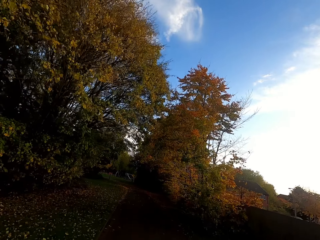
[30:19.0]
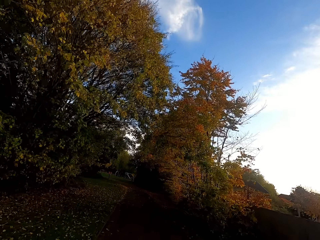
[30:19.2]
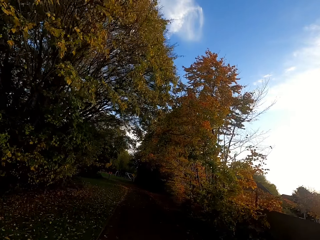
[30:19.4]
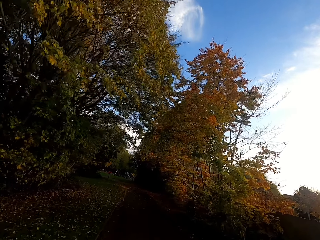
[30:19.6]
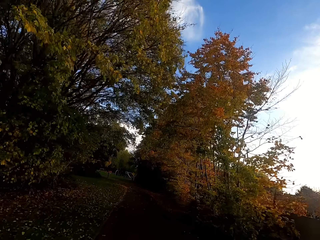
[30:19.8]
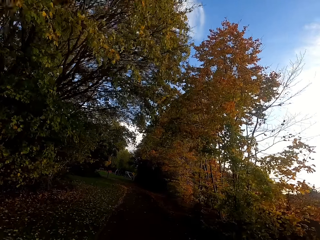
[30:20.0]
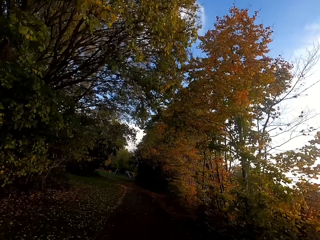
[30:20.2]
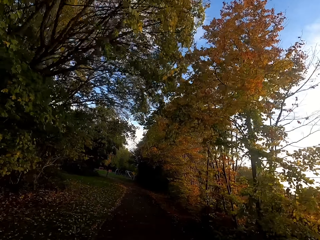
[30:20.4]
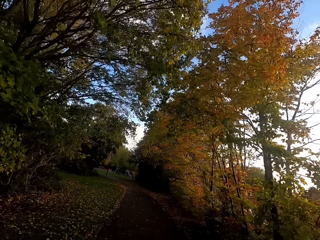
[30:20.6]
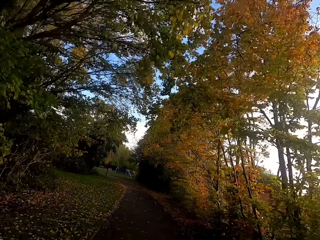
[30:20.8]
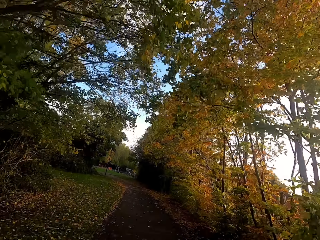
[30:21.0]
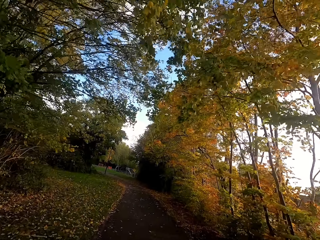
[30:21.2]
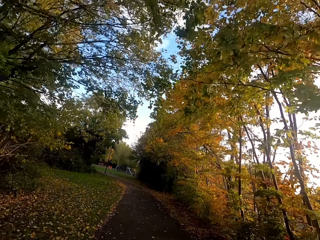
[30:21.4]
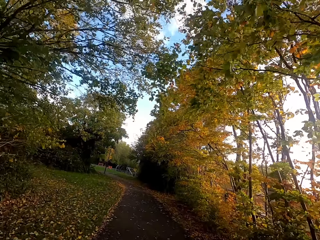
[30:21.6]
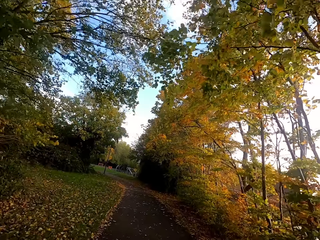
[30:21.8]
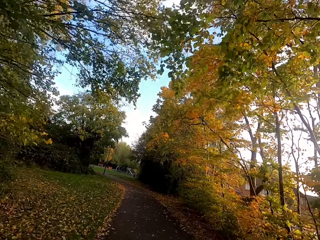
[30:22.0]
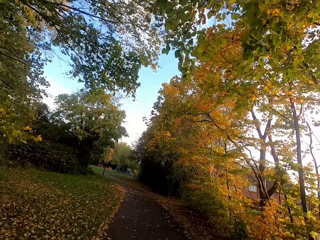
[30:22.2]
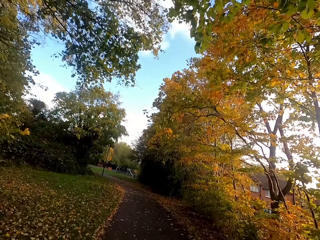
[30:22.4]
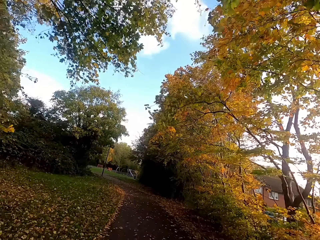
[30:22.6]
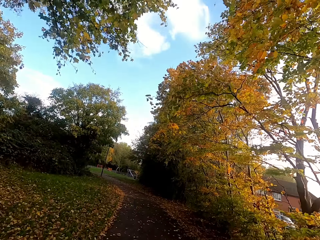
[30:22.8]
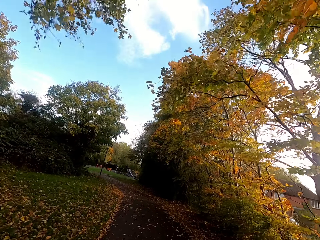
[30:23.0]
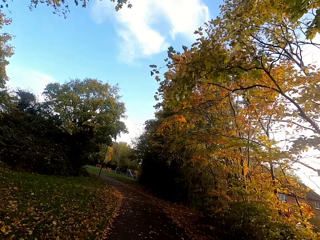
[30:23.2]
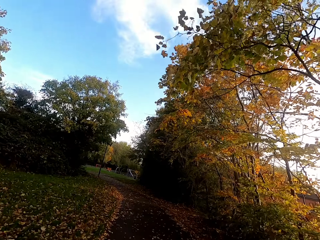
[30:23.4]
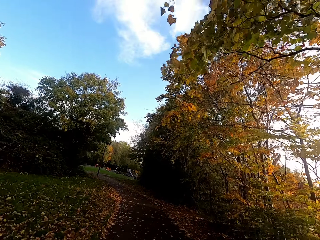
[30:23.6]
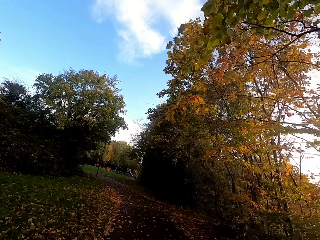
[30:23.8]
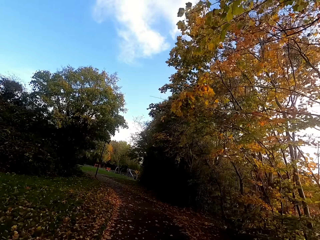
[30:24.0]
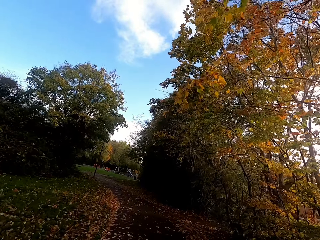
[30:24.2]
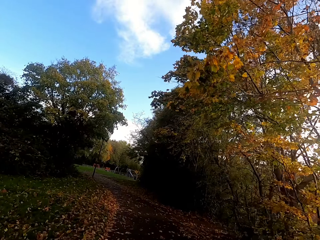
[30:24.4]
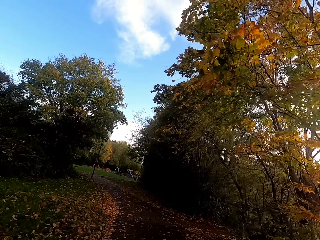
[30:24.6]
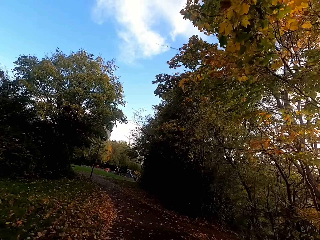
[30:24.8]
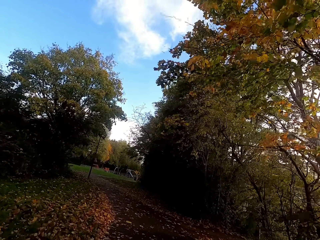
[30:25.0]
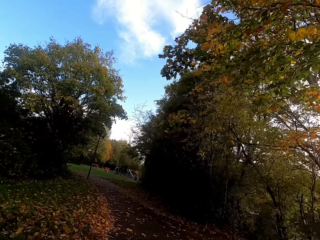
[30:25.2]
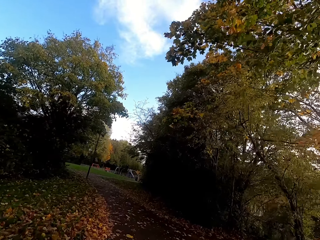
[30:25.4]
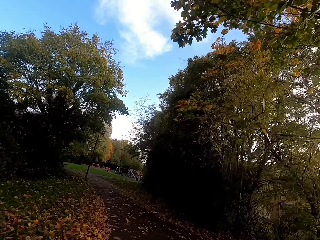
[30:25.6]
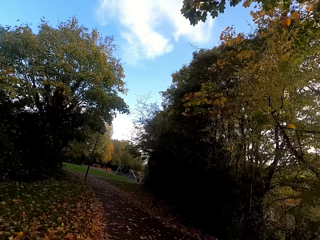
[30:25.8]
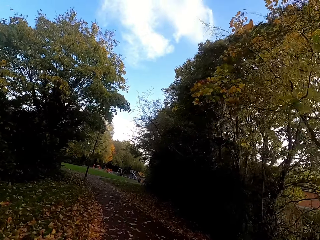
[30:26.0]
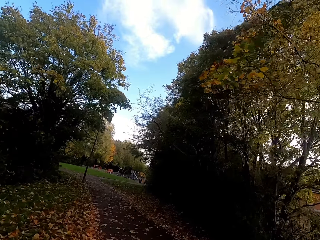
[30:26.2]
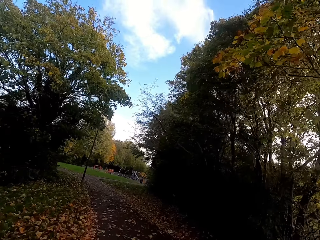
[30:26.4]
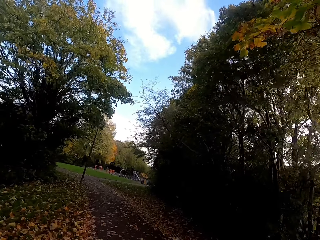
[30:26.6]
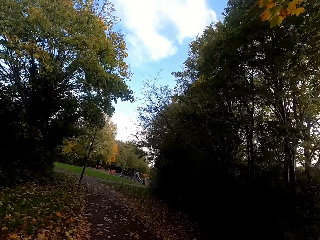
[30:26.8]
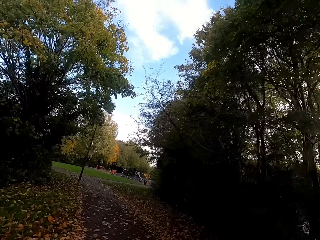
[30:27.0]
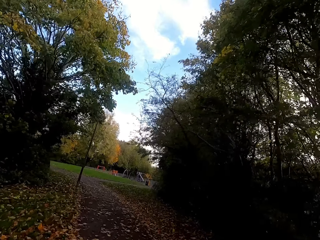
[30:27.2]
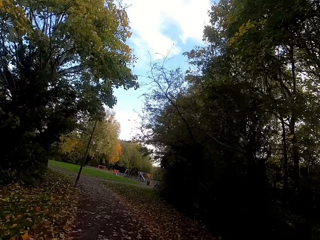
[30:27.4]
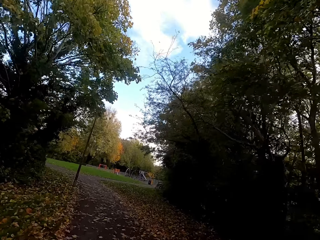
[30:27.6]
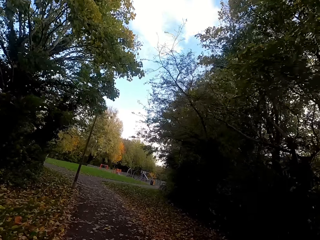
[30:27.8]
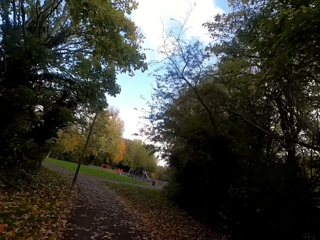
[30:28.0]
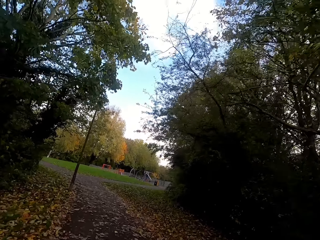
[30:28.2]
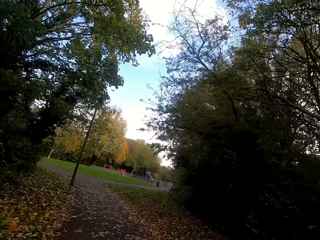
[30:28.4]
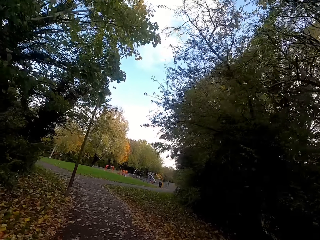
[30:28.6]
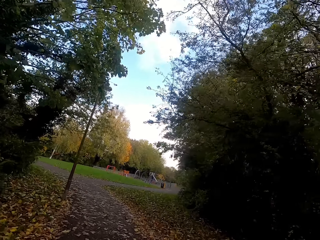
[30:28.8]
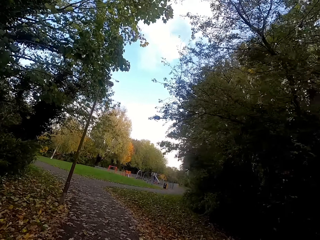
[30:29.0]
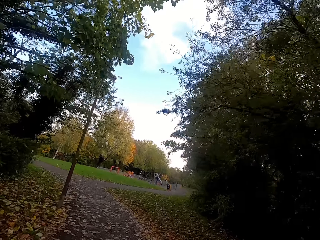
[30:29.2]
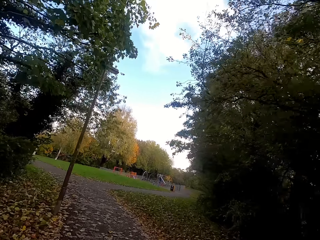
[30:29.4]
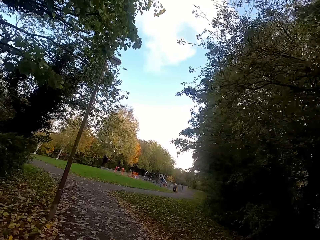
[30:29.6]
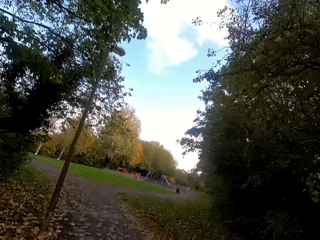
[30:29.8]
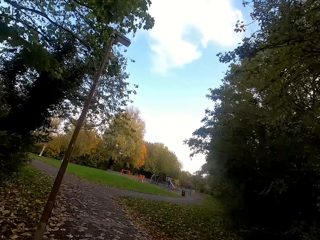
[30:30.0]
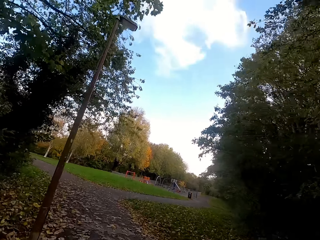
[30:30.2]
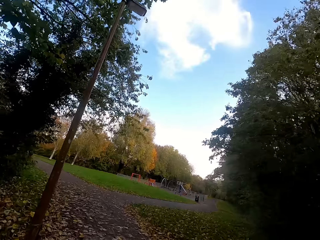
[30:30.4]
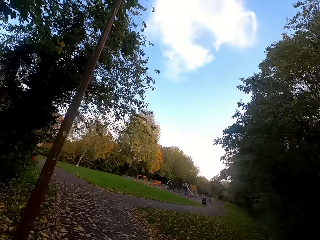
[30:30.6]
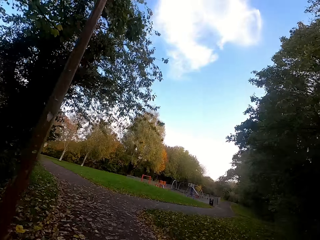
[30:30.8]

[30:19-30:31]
The camera wearer runs left.

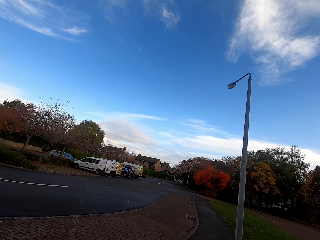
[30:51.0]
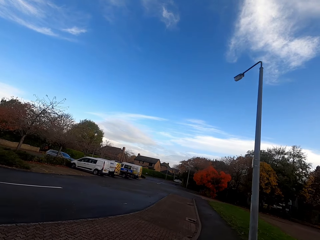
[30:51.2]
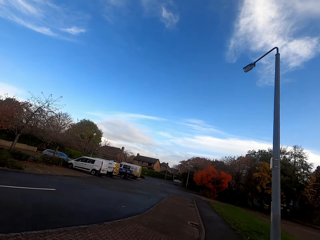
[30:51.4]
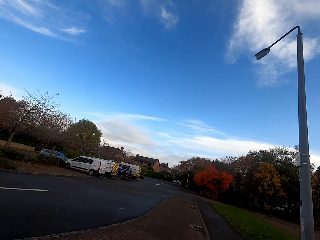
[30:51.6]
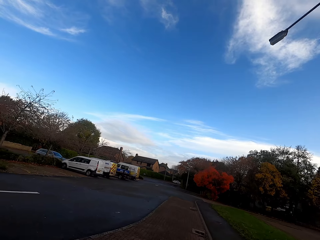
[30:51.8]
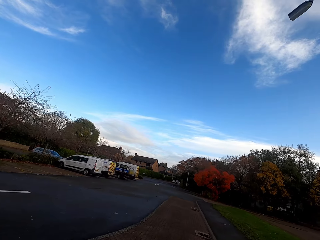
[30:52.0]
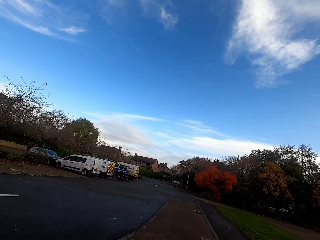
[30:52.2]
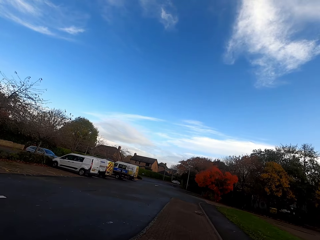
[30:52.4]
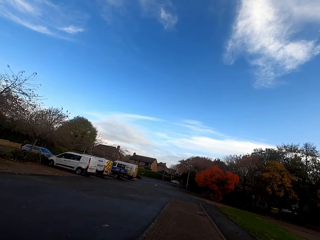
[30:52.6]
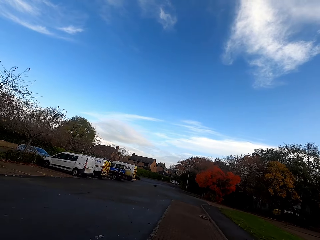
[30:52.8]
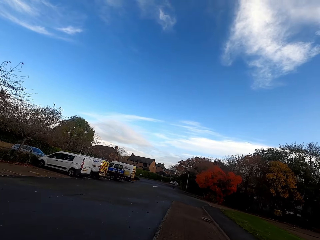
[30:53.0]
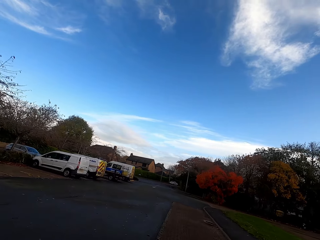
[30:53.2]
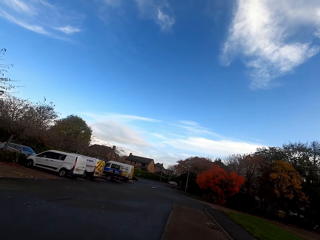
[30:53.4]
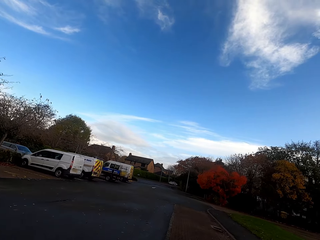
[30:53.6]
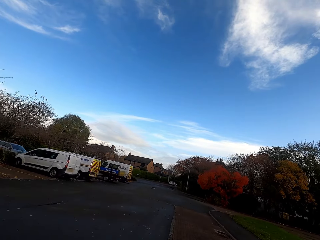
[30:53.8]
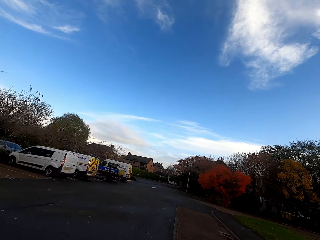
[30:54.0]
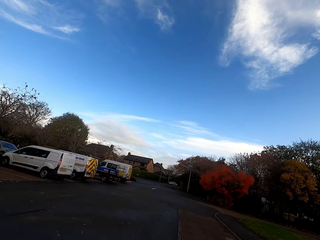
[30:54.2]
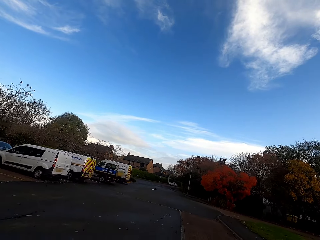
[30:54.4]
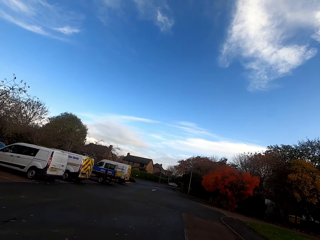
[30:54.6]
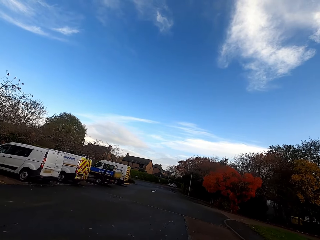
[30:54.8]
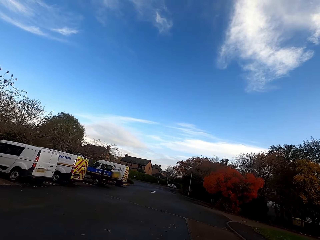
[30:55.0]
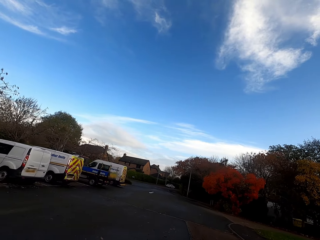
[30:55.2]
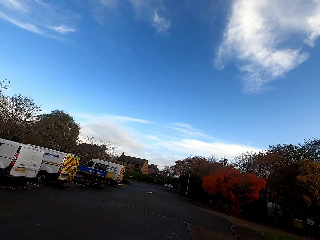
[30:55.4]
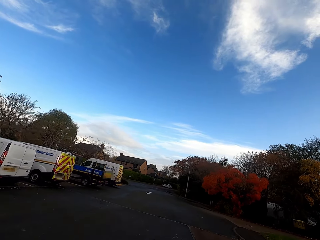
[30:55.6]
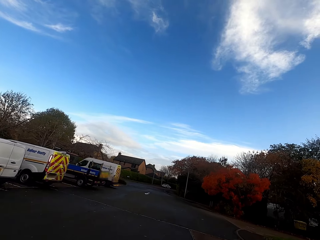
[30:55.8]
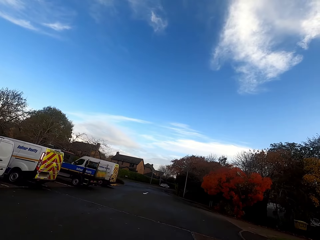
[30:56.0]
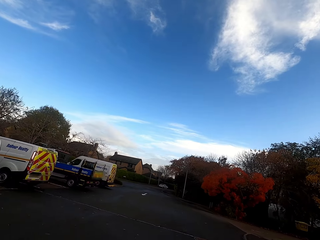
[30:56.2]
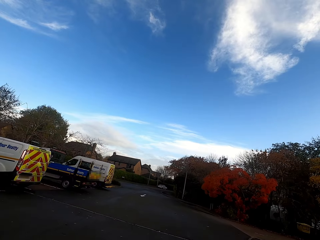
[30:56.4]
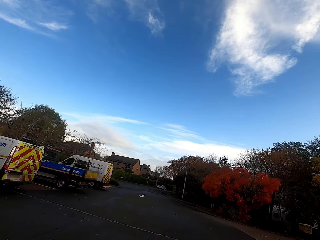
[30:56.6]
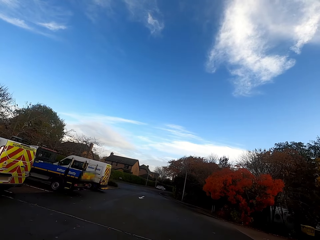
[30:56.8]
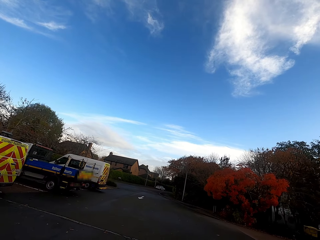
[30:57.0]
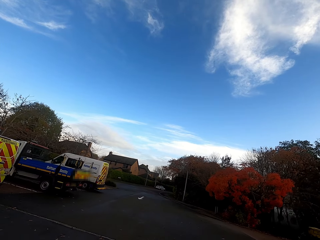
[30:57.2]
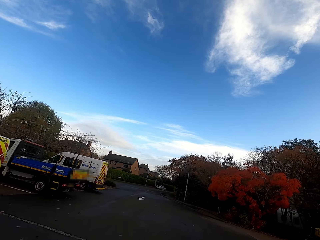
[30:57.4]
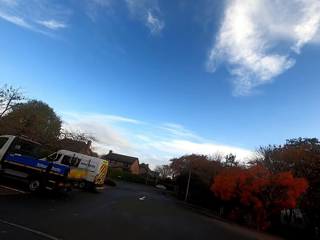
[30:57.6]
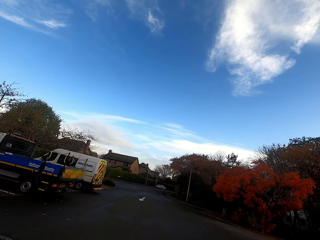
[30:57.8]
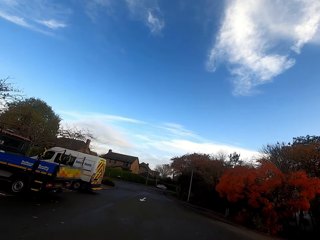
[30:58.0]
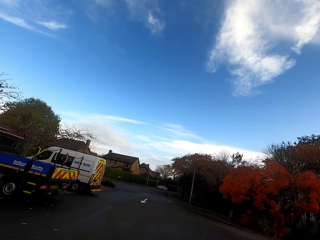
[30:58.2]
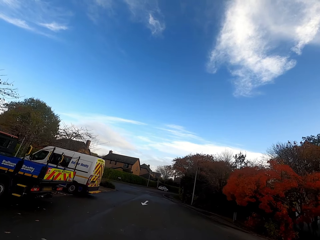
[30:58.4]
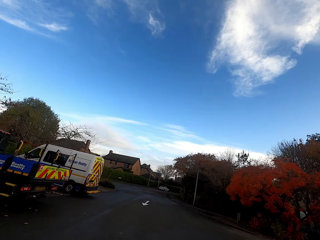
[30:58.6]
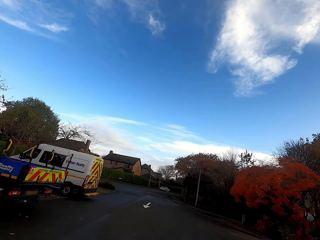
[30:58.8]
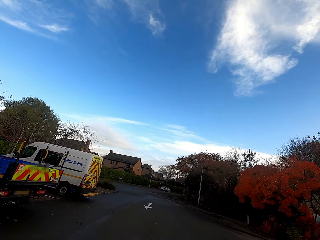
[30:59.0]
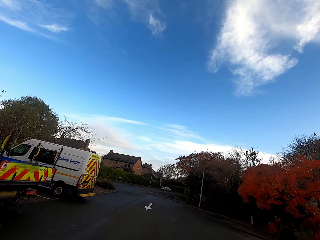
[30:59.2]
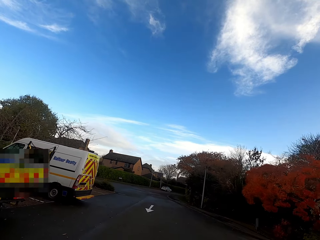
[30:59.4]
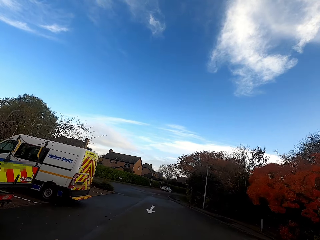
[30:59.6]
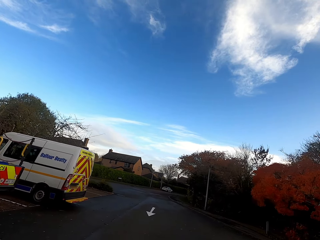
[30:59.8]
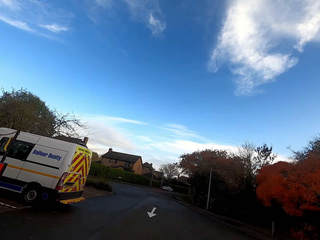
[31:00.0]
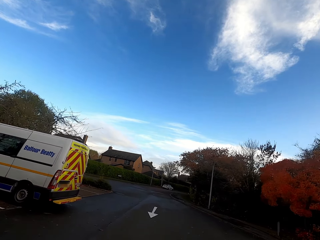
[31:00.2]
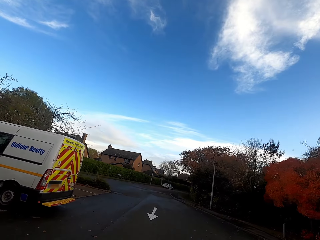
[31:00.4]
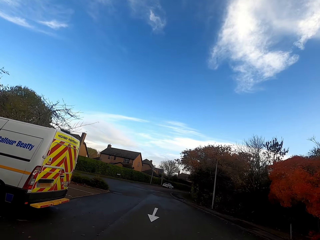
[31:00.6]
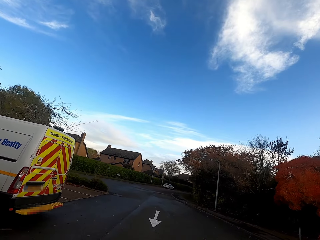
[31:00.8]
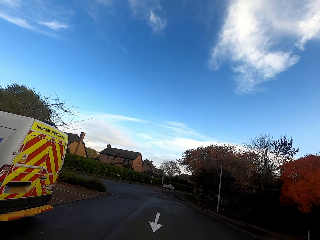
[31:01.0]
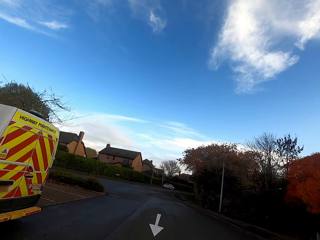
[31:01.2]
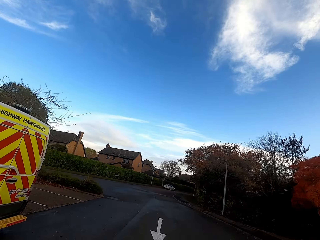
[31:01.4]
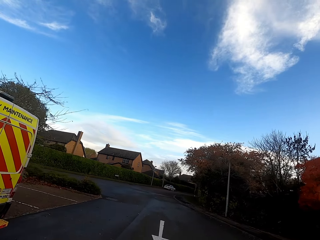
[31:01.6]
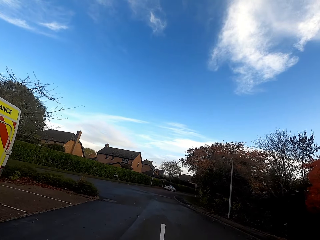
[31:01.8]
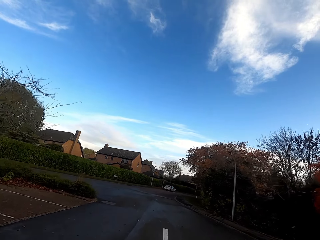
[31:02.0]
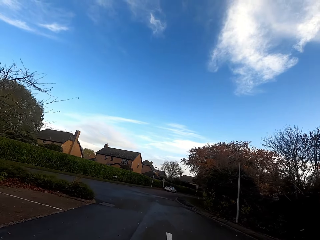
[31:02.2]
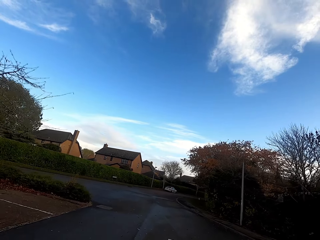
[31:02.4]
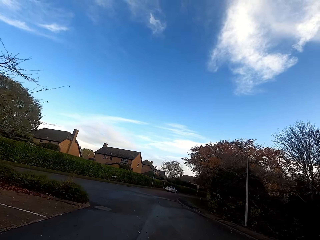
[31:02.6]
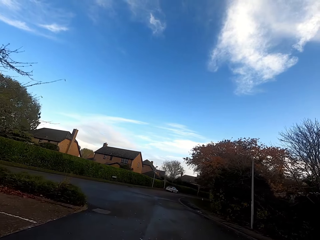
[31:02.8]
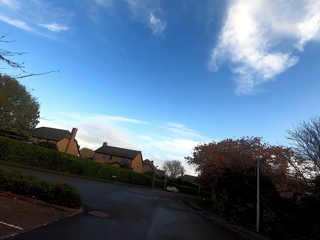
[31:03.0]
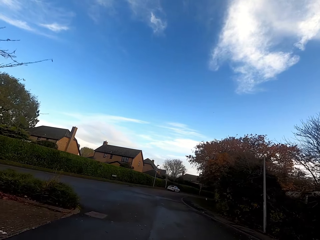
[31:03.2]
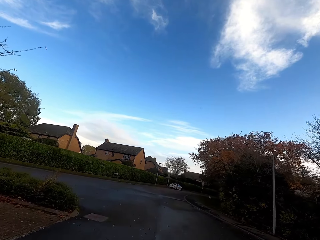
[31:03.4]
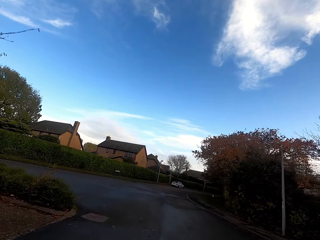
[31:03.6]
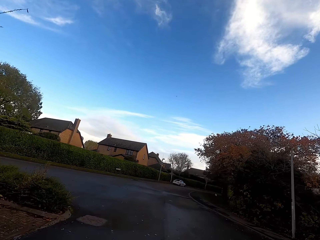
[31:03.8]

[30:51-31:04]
The camera wearer turns right. They run on the road.
